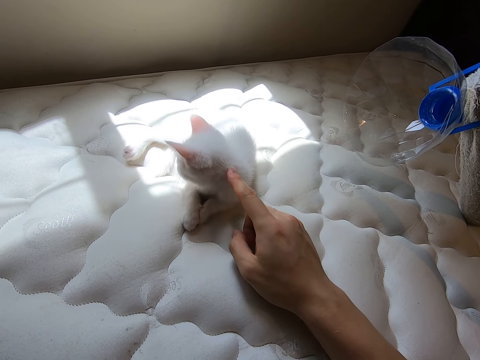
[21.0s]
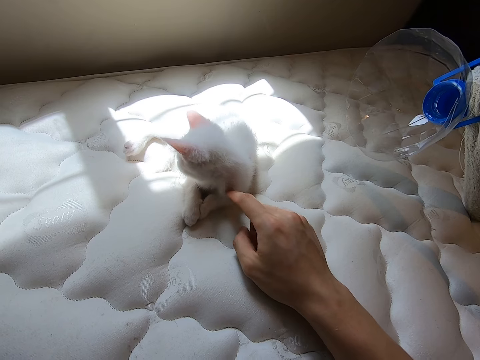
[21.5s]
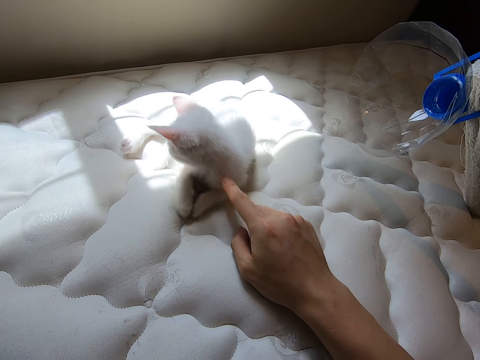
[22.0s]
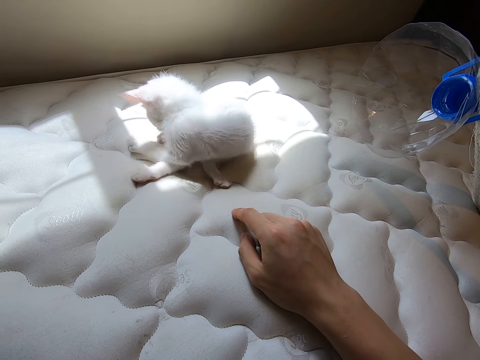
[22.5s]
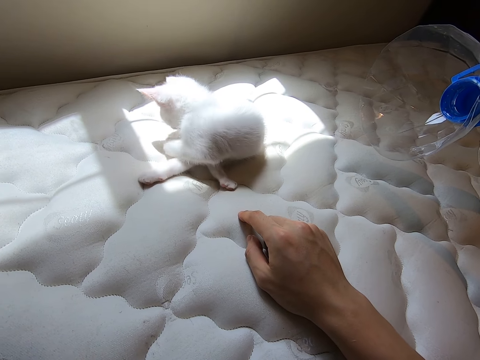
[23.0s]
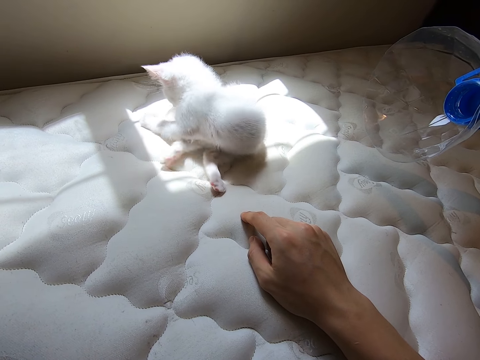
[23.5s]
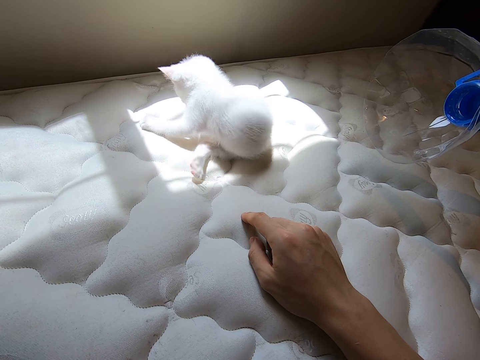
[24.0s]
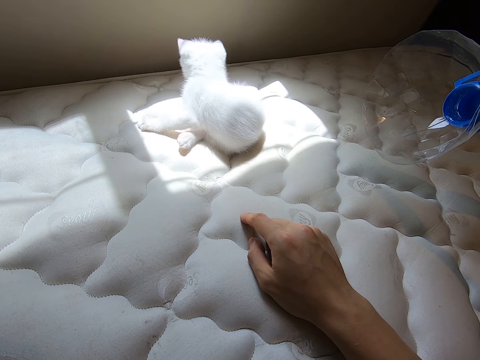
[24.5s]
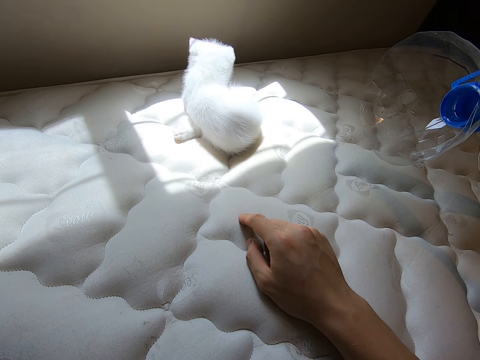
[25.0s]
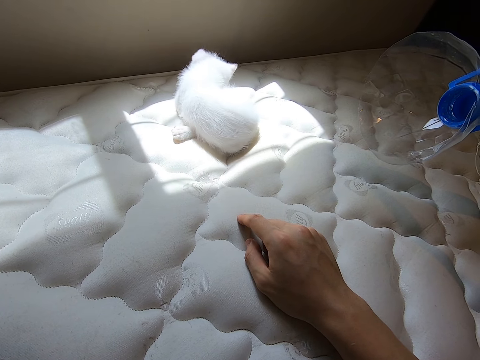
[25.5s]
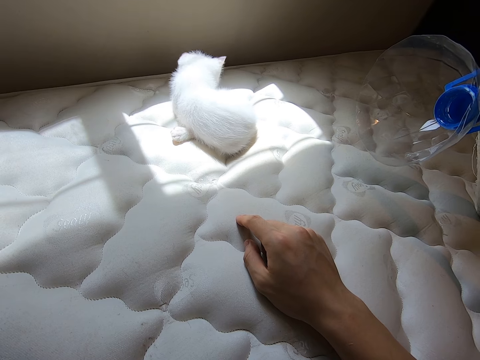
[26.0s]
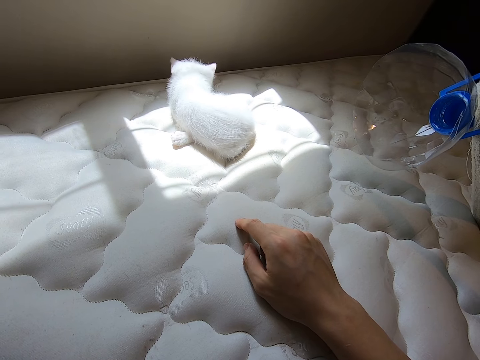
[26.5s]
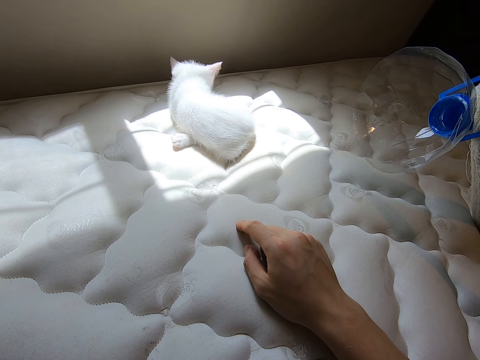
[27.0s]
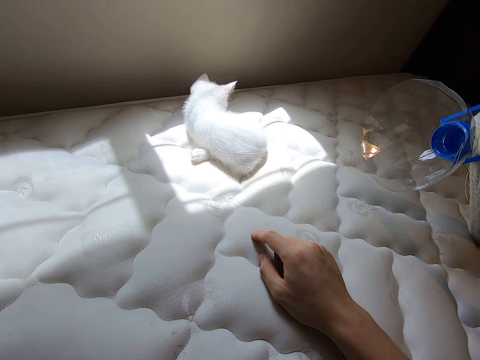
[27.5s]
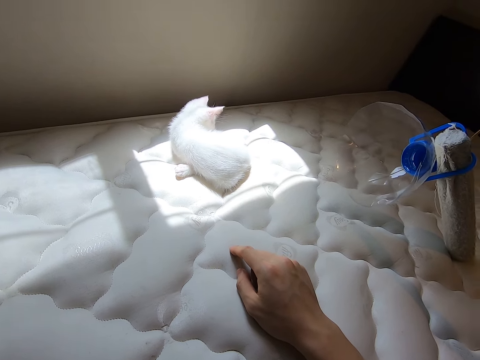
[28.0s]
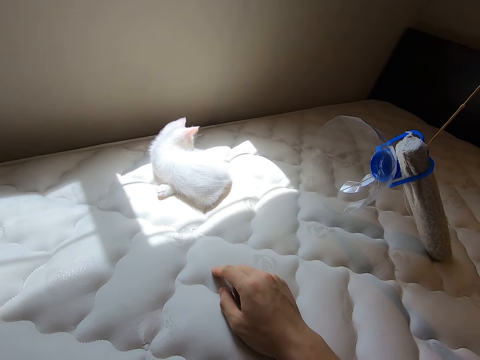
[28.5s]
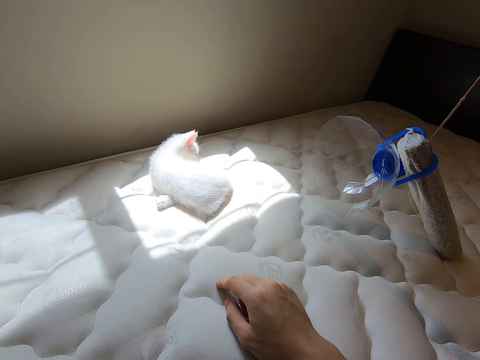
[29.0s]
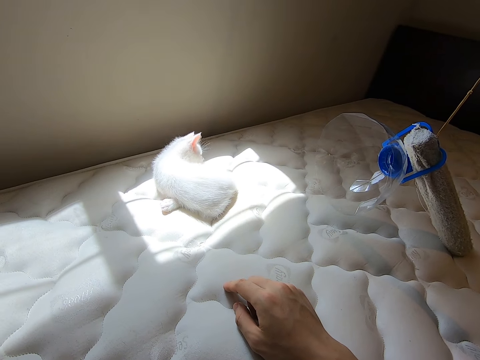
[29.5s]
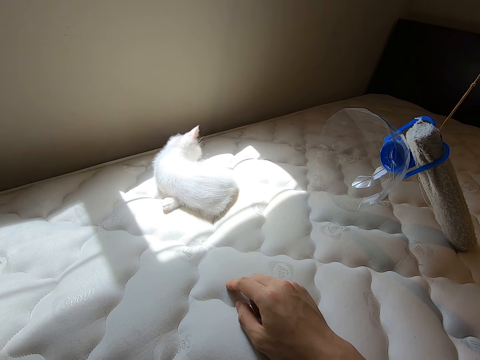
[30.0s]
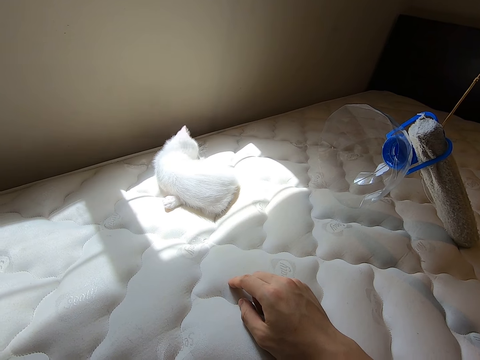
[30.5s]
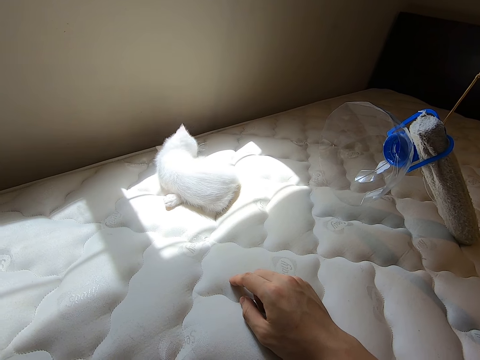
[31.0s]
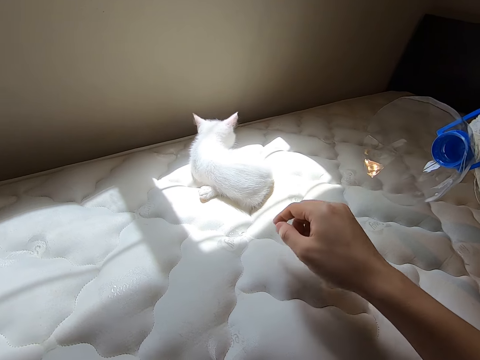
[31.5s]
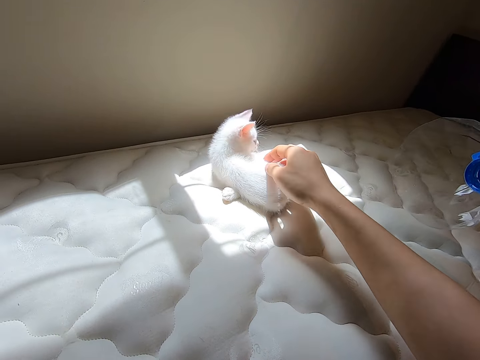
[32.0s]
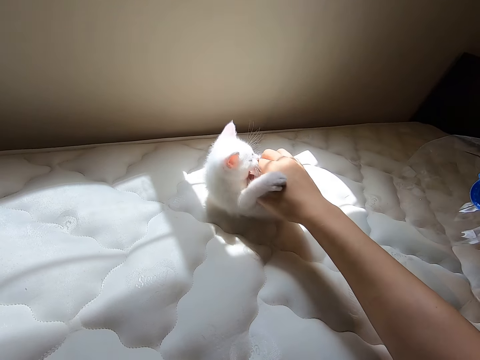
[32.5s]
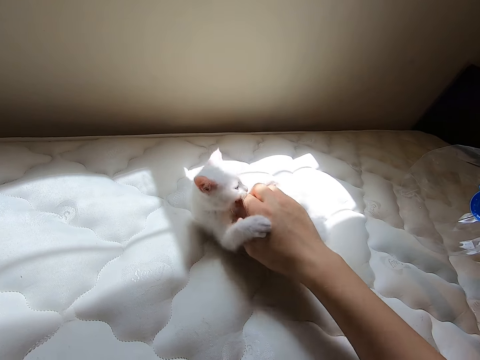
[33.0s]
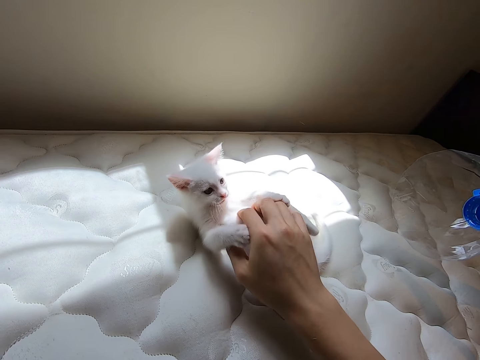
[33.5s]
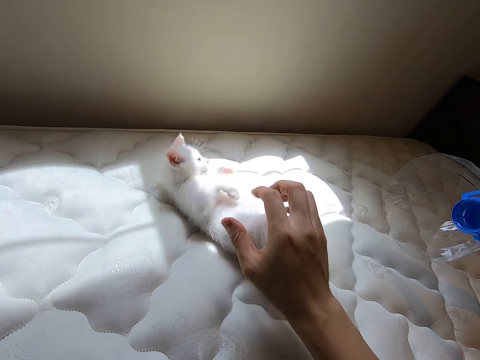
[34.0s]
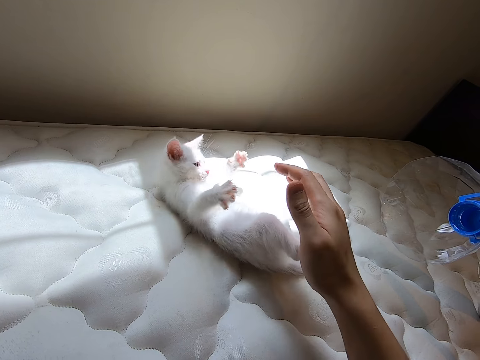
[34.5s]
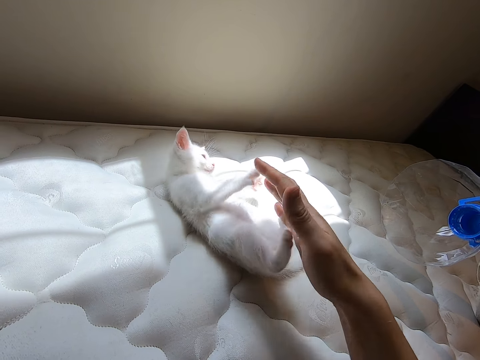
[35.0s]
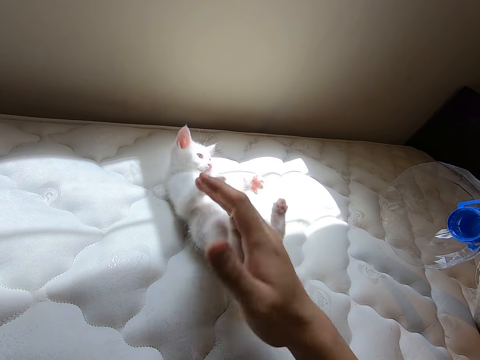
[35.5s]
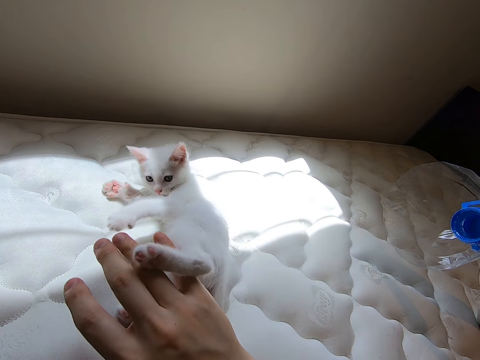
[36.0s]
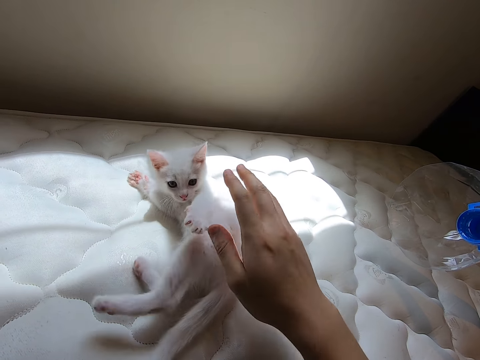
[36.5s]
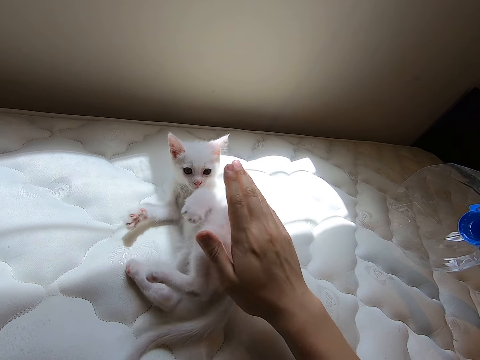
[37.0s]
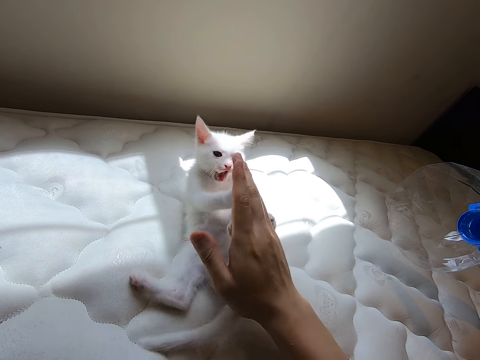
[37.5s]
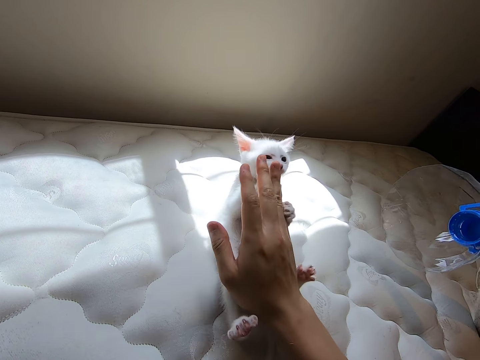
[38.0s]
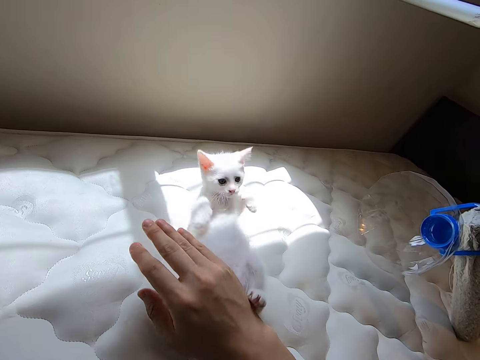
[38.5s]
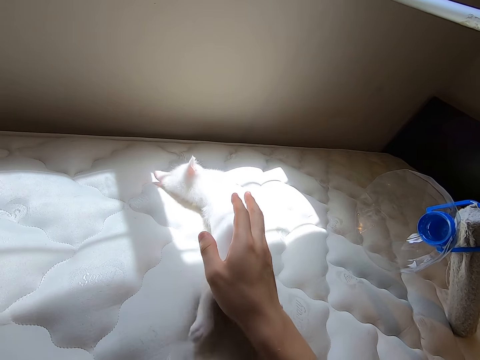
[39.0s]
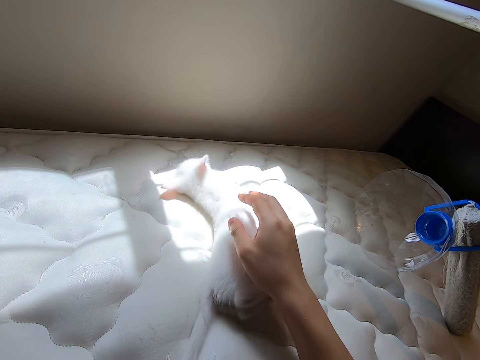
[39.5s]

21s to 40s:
The kitten moves out of the camera wearer's reach. The camera wearer plays with the kitten using his right hand. He interacts with the kitten.

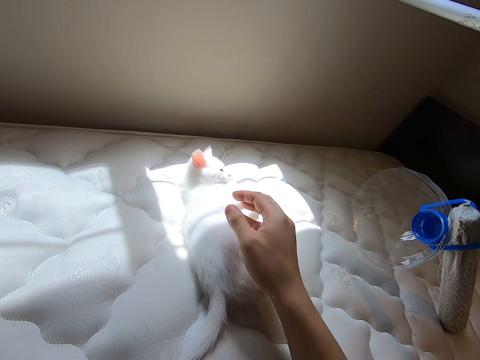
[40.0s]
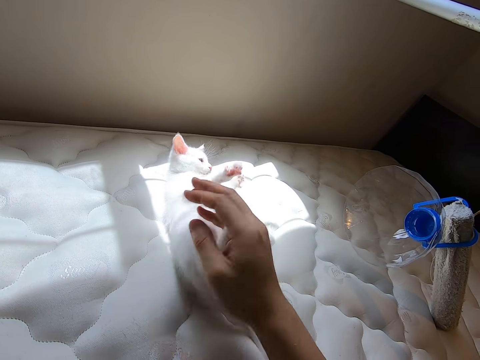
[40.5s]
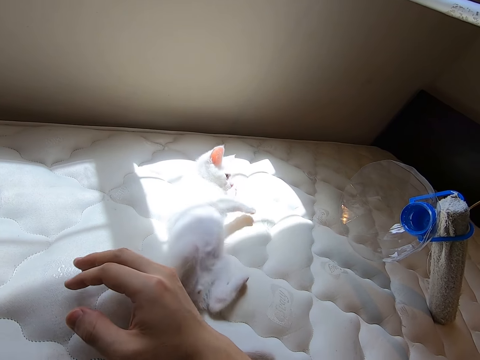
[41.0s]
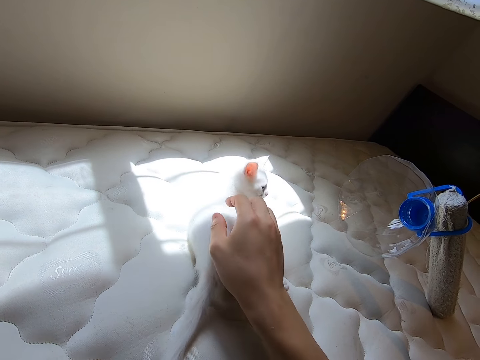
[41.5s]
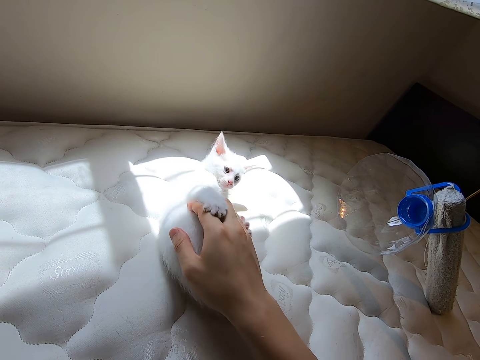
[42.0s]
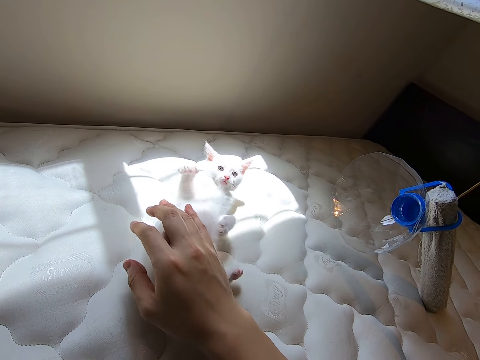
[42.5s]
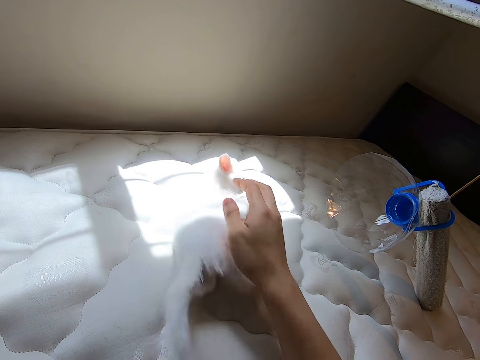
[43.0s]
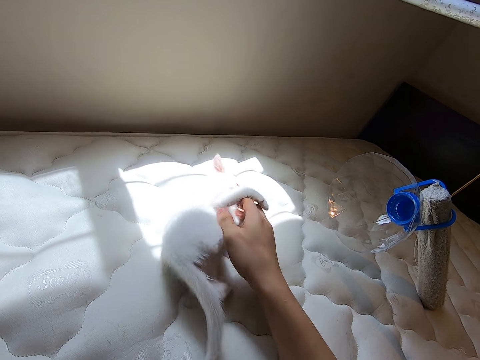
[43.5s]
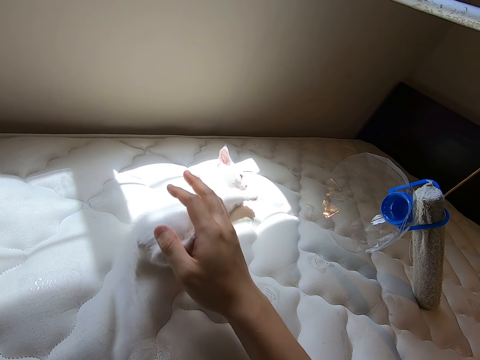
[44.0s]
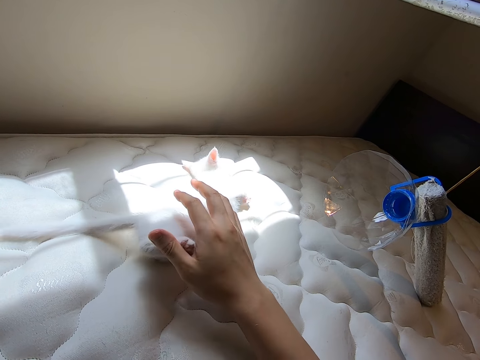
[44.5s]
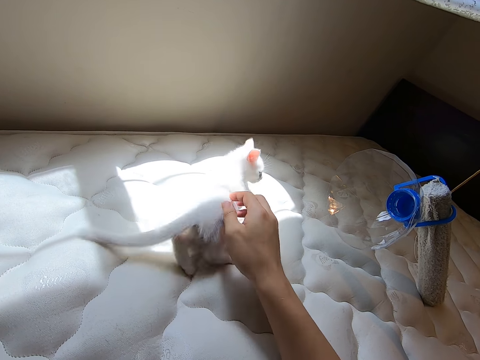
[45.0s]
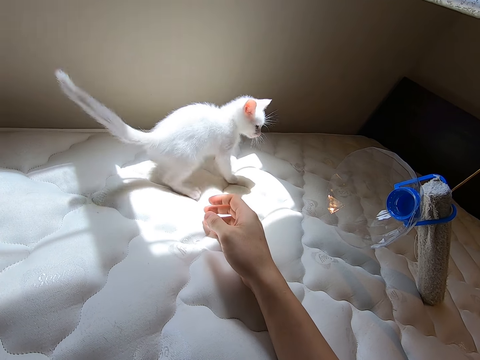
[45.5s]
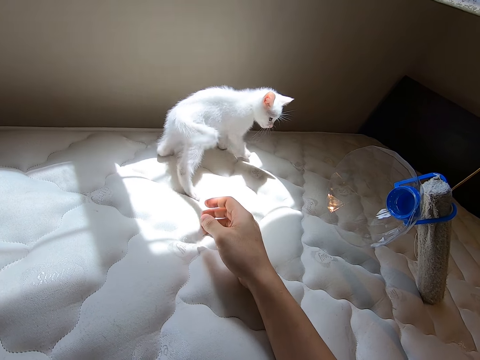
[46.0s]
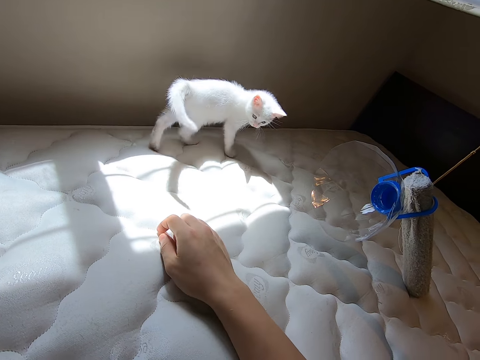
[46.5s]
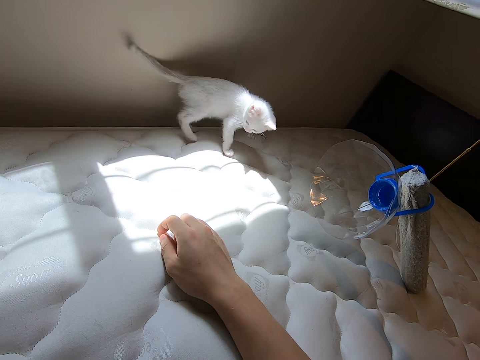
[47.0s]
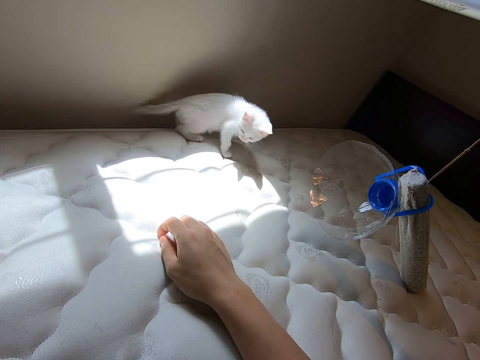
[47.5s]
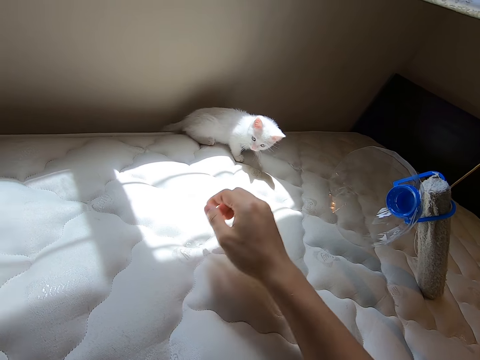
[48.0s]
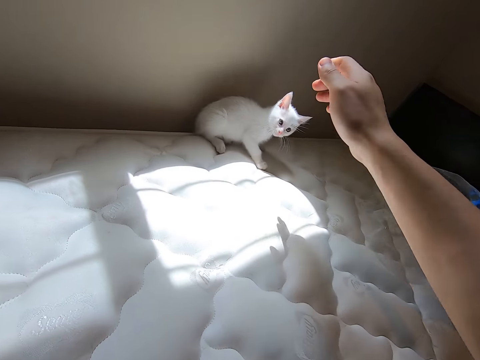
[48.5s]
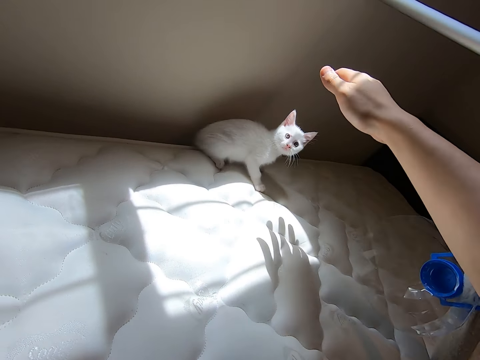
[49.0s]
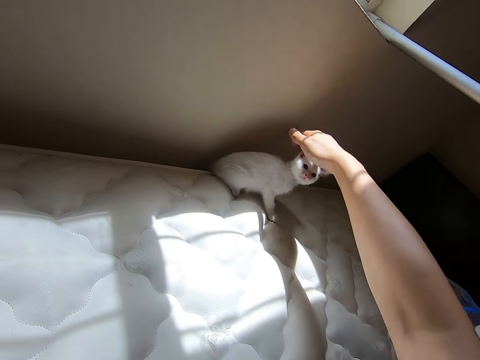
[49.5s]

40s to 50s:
The kitten moves out of the camera wearer's reach.
